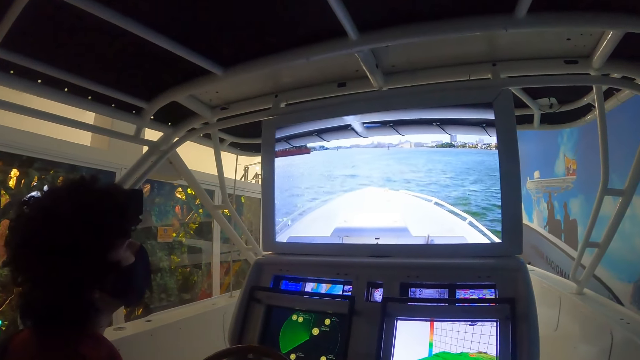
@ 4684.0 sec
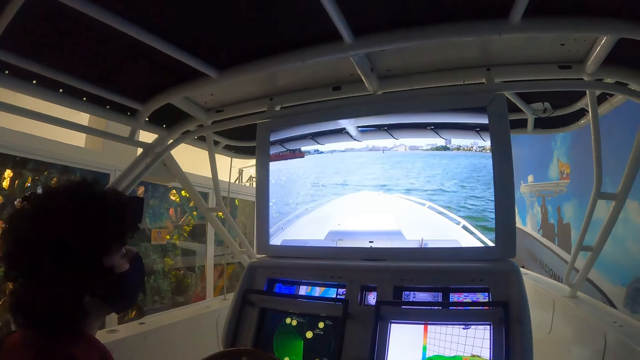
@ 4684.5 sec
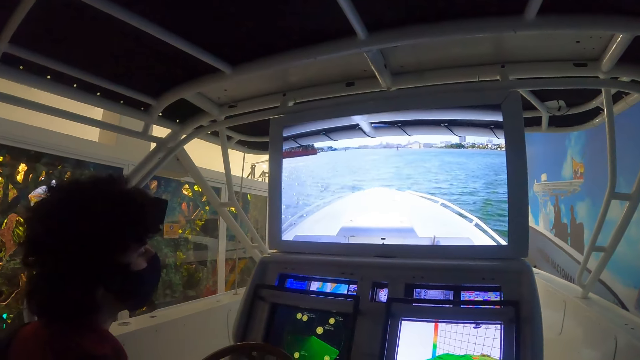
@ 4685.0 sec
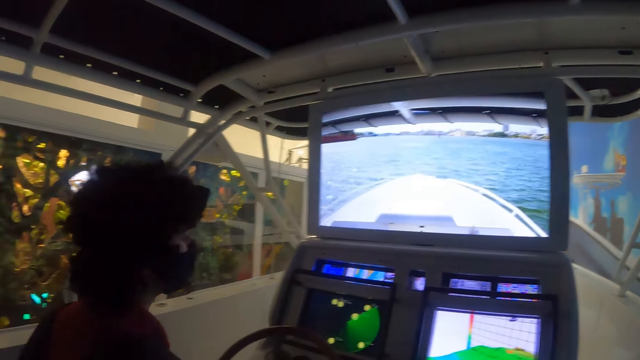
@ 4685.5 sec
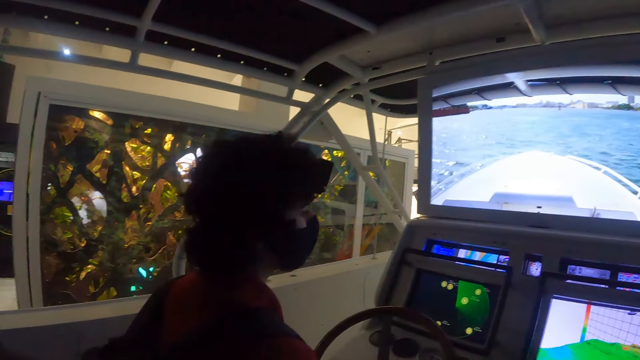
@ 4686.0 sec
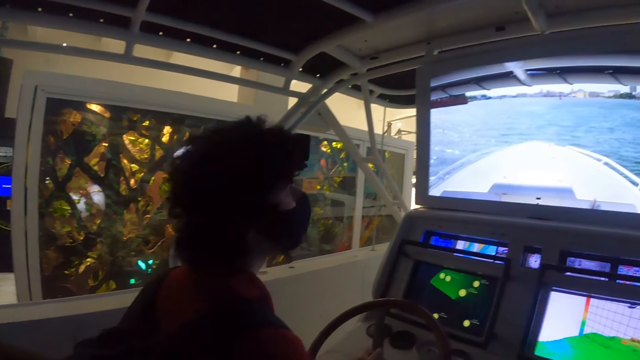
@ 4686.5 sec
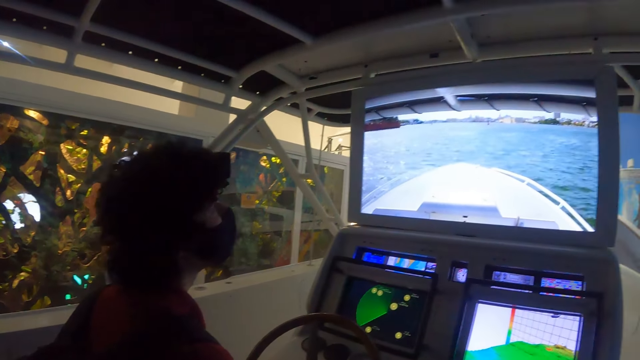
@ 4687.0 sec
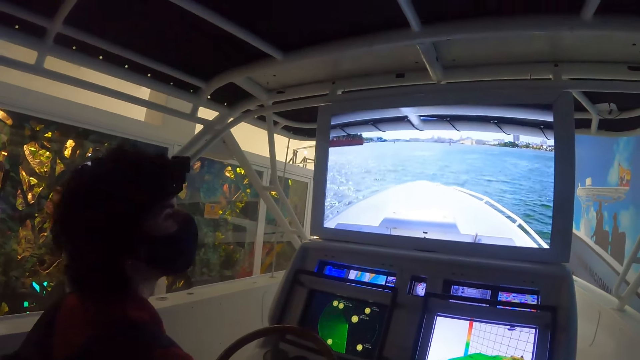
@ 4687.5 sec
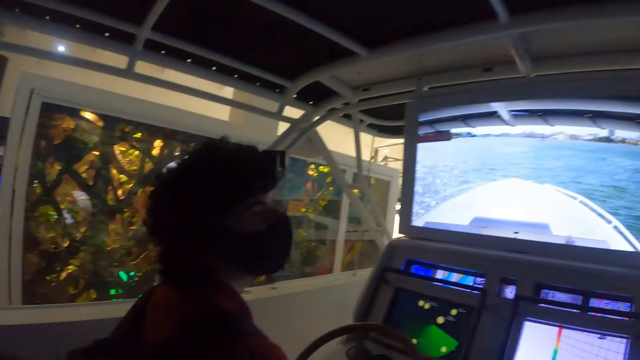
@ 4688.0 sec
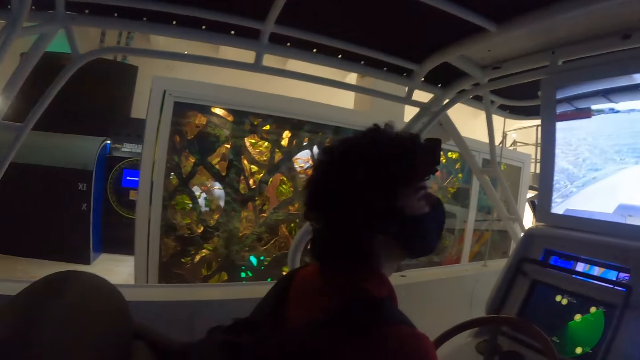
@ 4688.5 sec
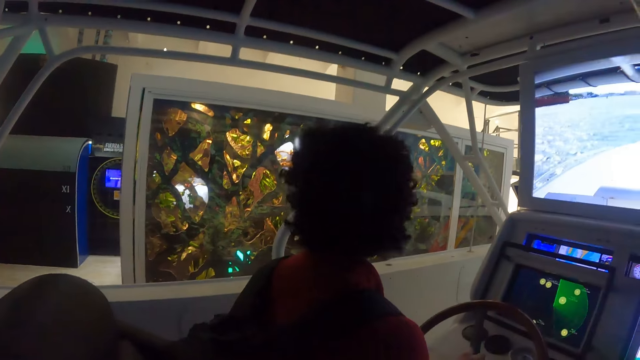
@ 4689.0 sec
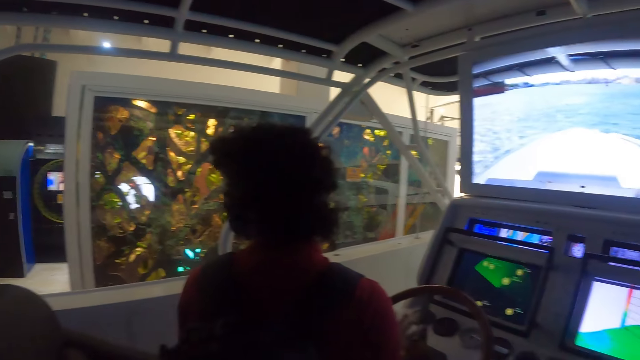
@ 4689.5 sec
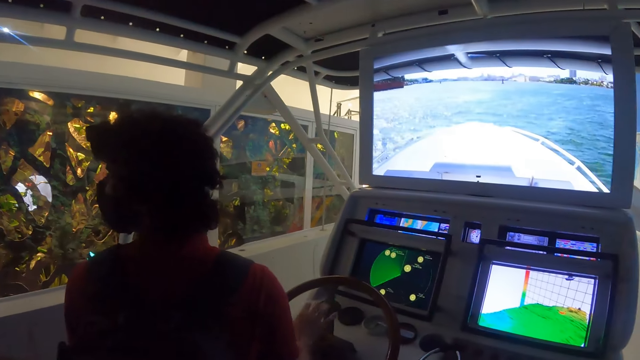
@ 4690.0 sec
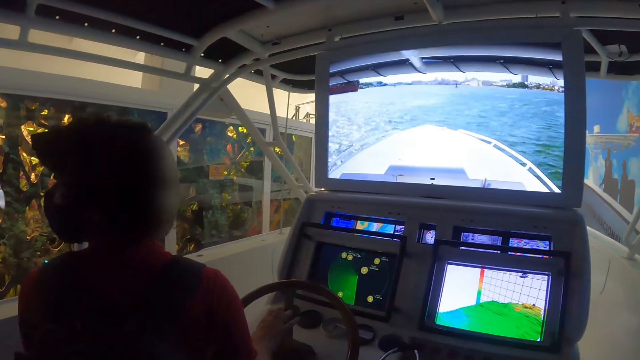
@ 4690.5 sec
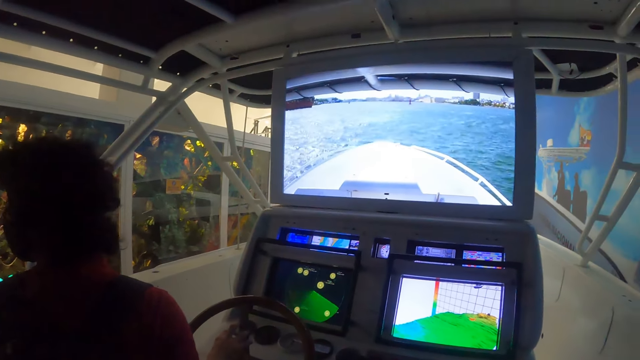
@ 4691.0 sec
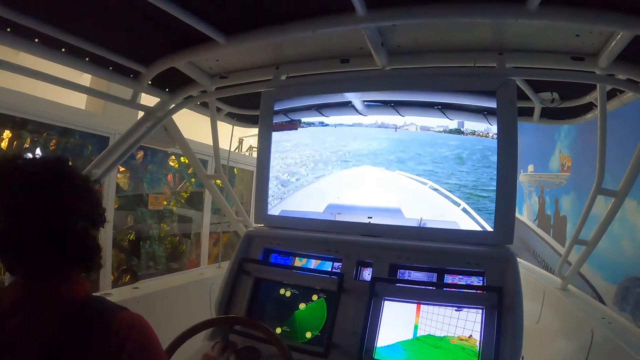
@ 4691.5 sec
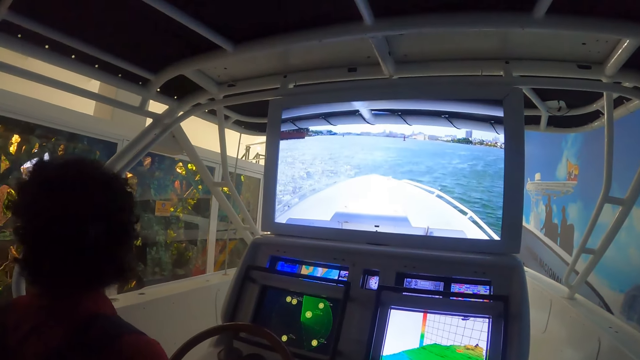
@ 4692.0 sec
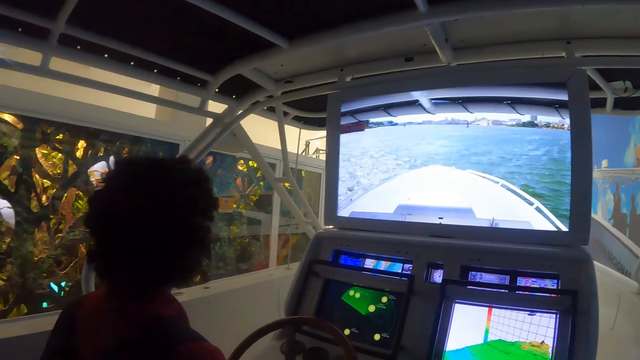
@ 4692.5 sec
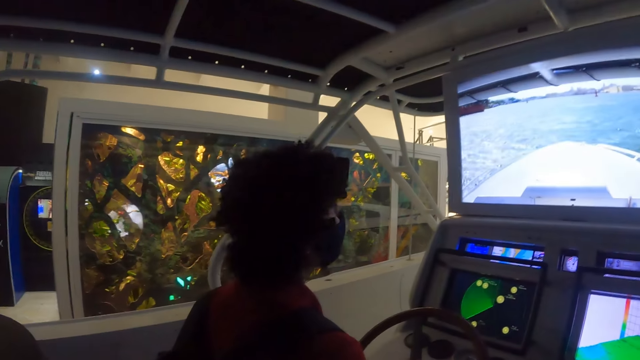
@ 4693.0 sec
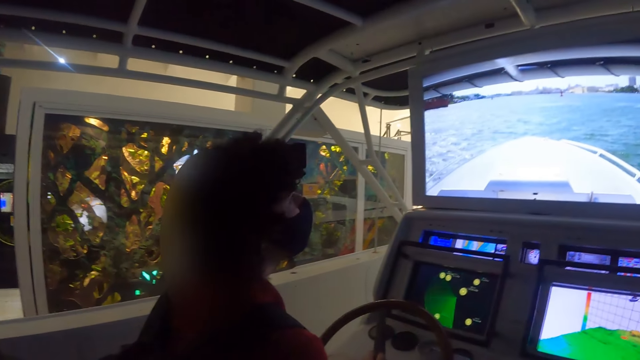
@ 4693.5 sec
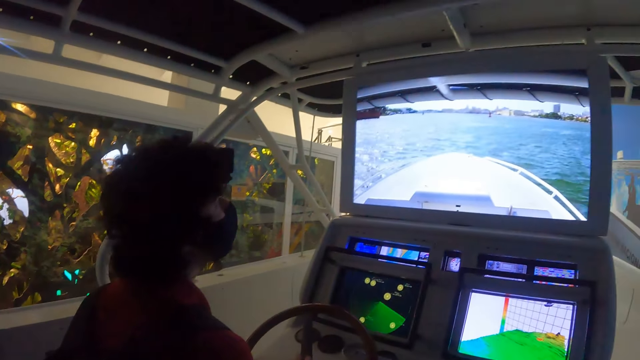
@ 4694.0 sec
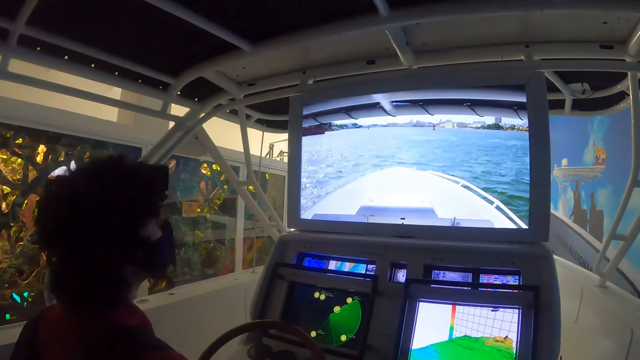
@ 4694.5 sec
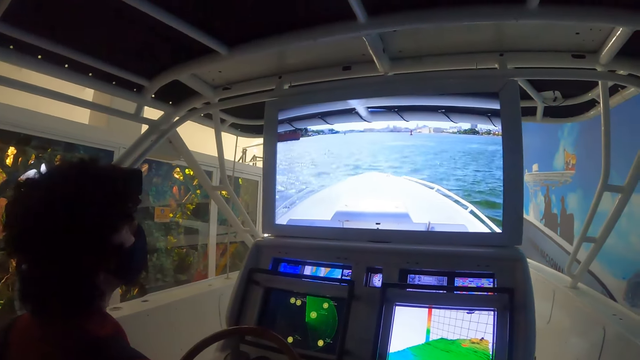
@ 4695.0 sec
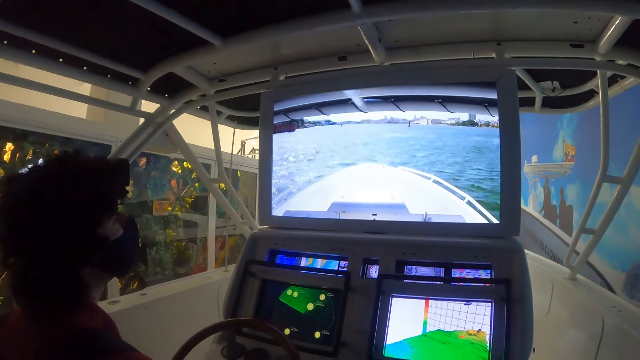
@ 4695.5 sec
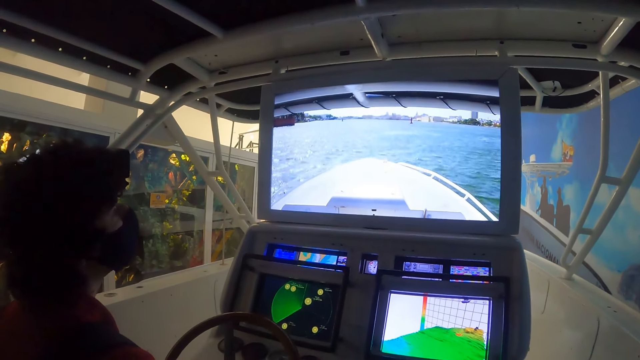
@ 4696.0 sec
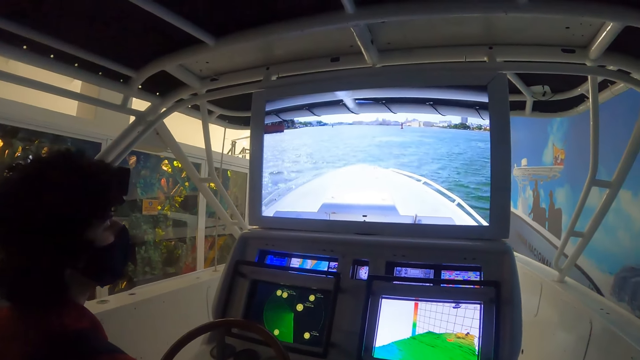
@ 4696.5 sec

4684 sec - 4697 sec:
The camera wearer sails a ship on the sea water. A person looks behind. The camera wearer sails the ship on the sea water.

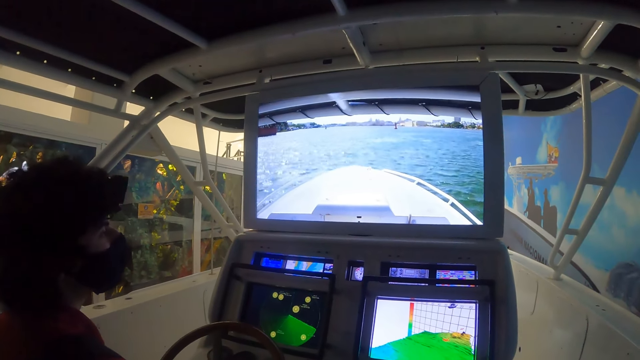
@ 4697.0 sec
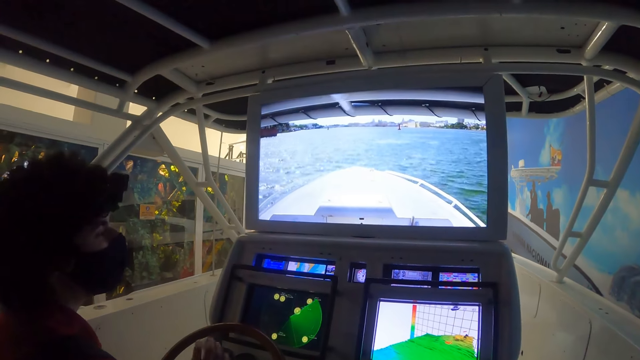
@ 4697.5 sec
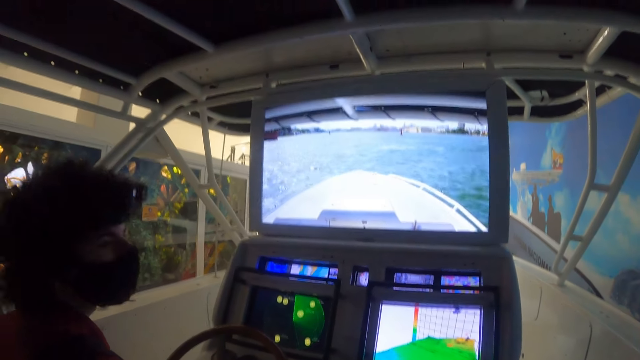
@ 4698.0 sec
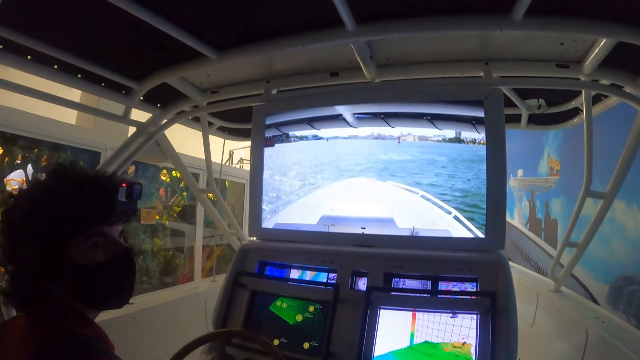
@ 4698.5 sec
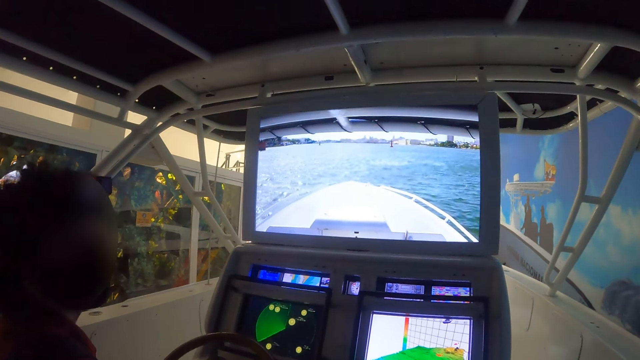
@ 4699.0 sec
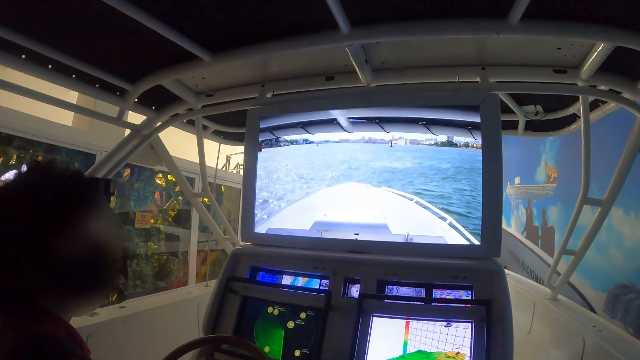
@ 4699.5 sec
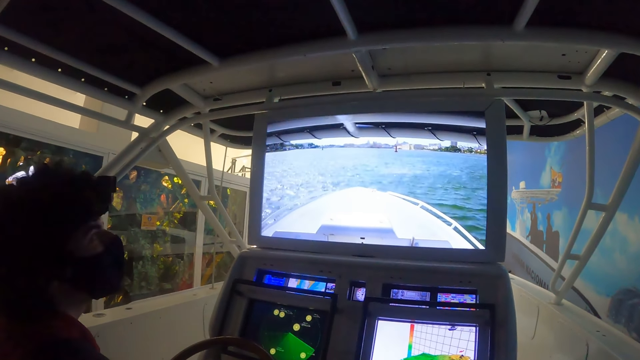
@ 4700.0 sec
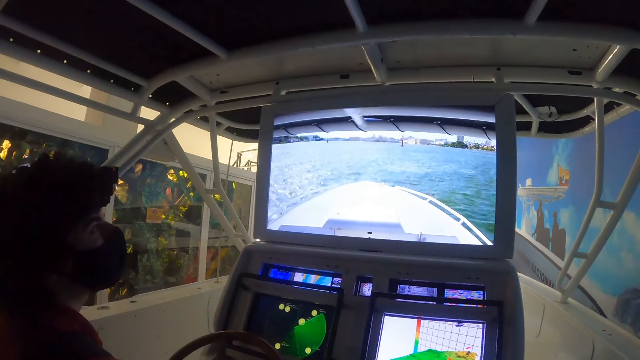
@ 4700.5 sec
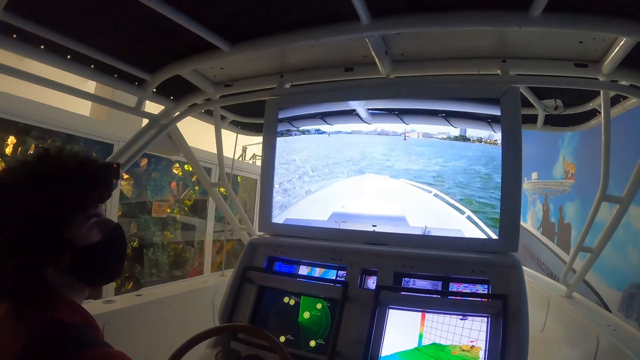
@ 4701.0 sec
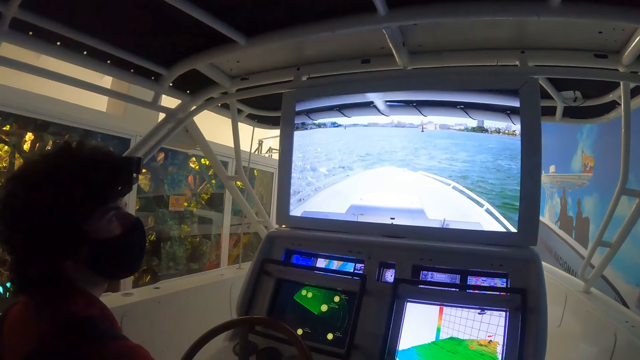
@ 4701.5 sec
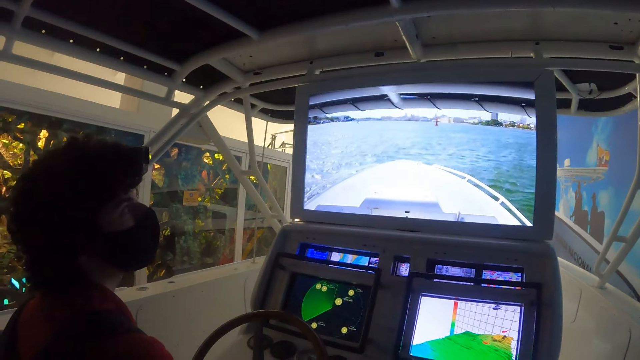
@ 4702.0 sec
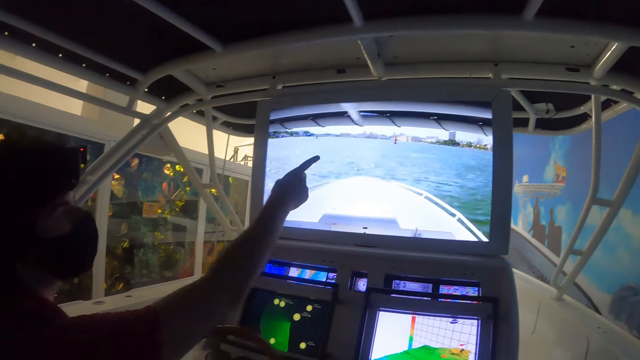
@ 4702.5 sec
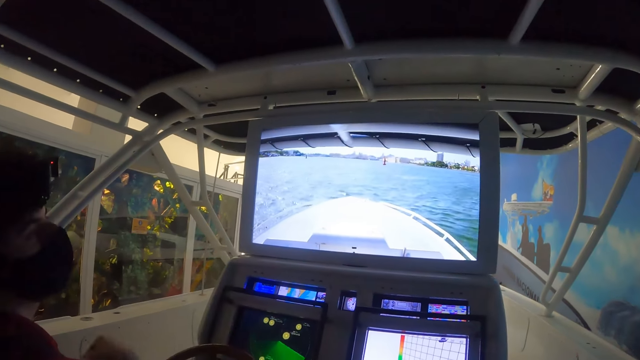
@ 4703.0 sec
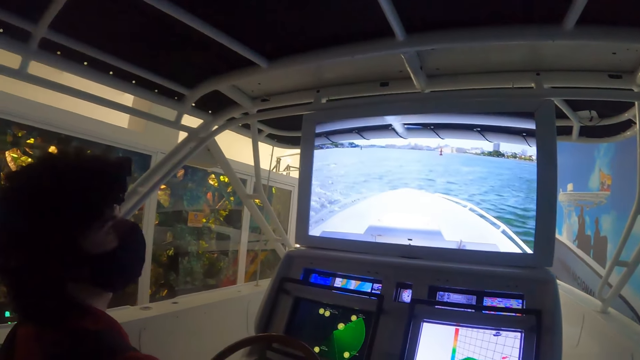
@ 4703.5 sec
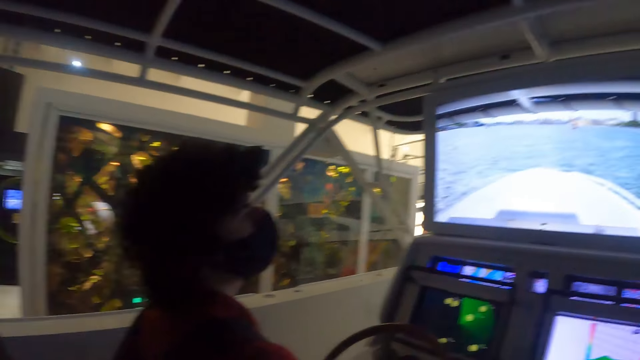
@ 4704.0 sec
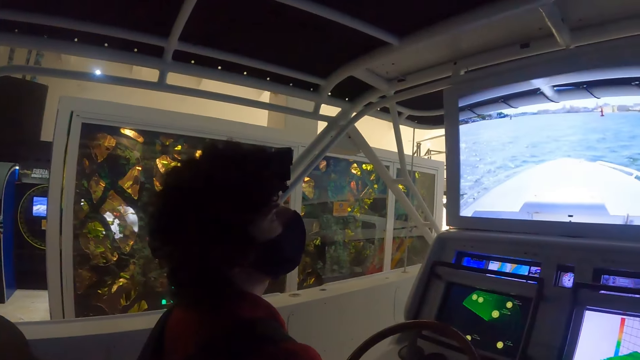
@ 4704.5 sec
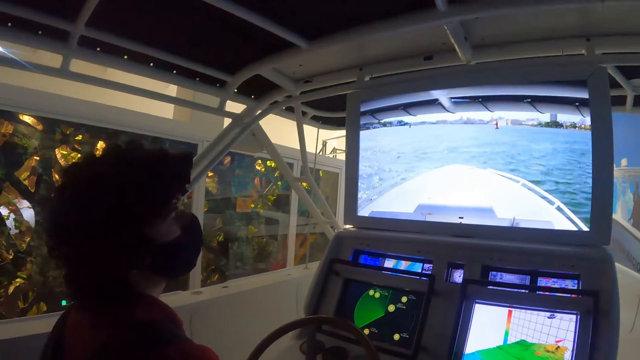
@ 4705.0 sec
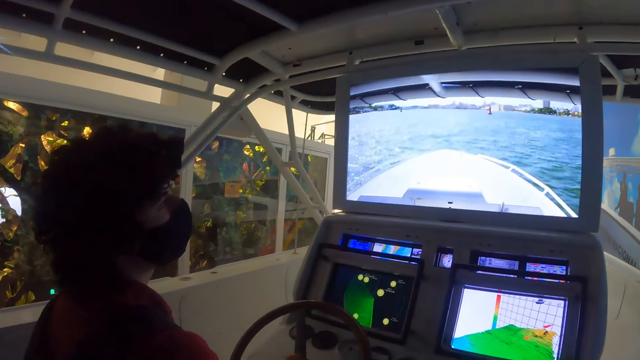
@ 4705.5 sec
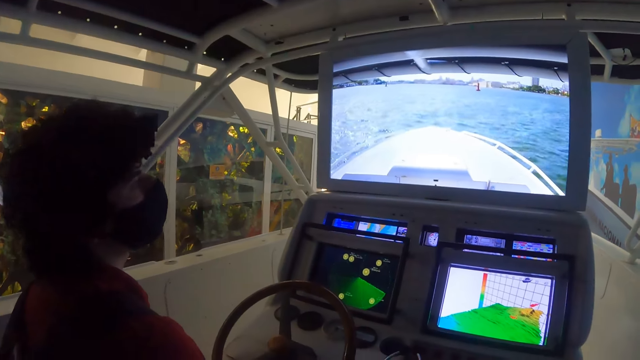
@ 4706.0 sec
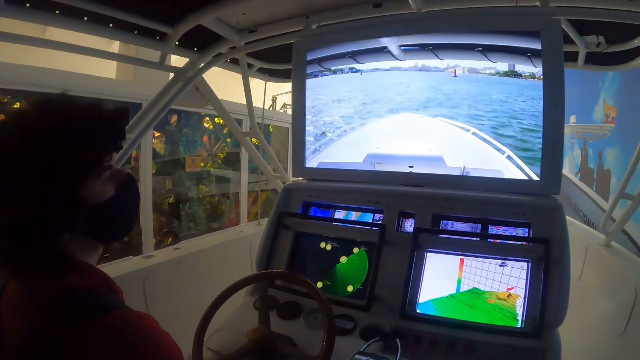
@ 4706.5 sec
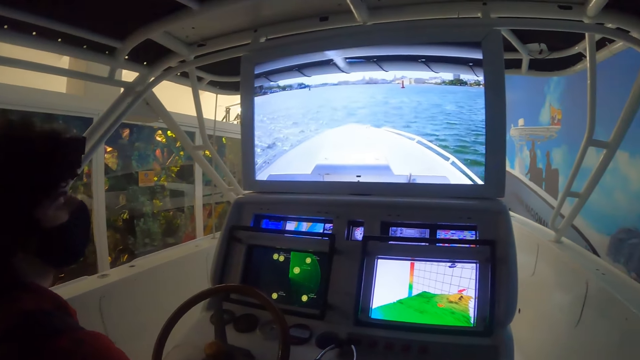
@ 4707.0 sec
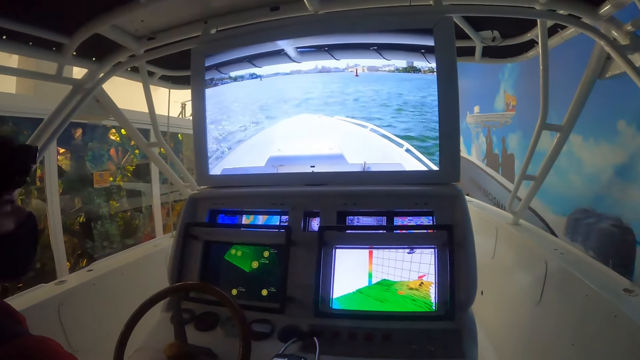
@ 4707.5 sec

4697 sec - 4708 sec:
A person interacts with the camera wearer. The person points at the sea water. The camera wearer sails a ship on the sea water.
